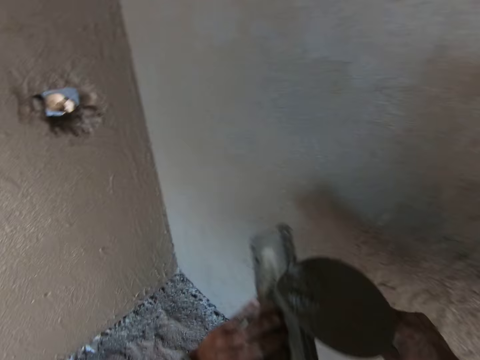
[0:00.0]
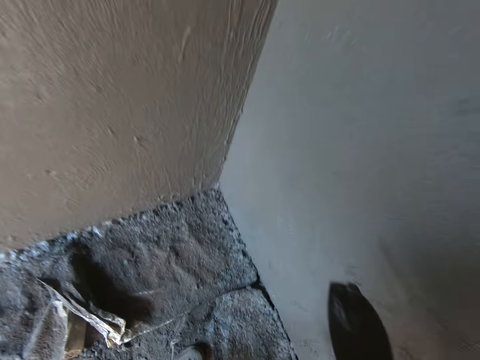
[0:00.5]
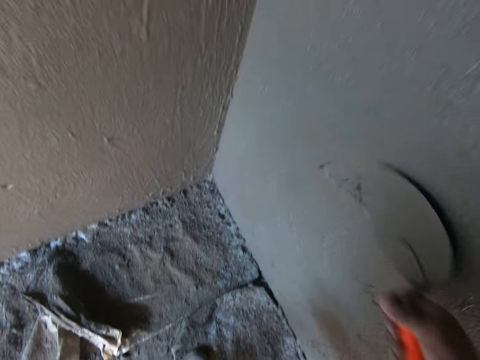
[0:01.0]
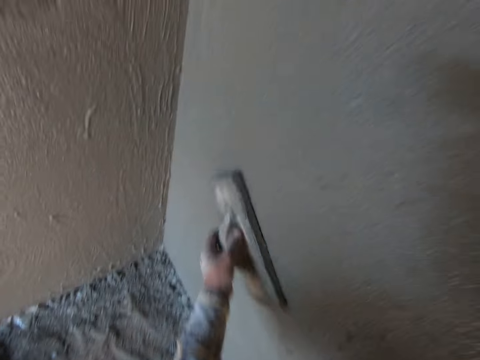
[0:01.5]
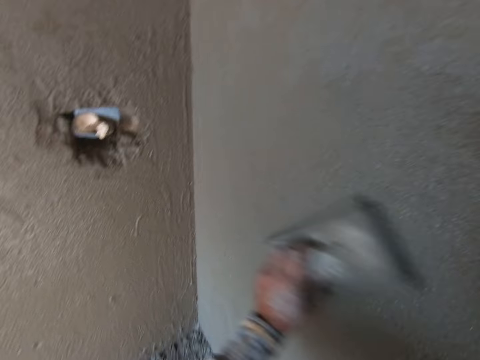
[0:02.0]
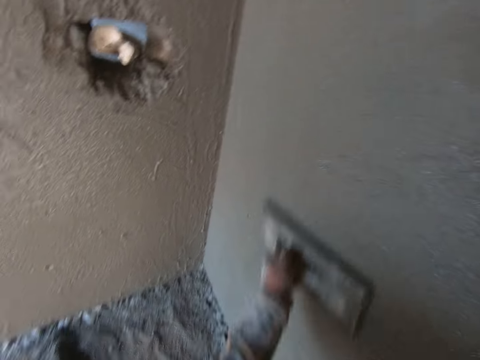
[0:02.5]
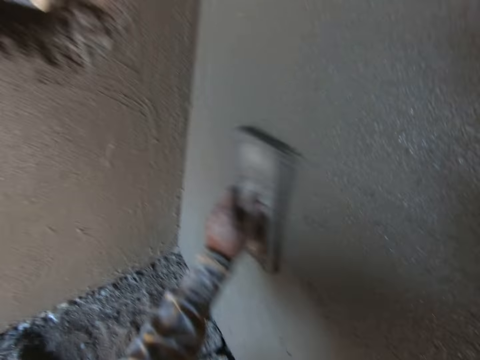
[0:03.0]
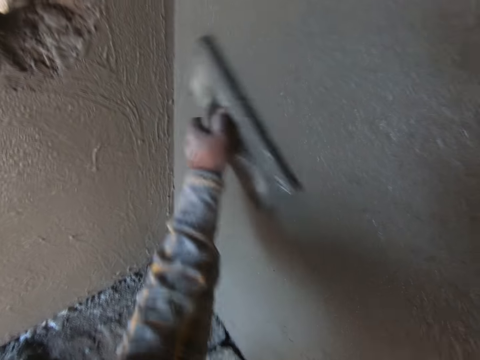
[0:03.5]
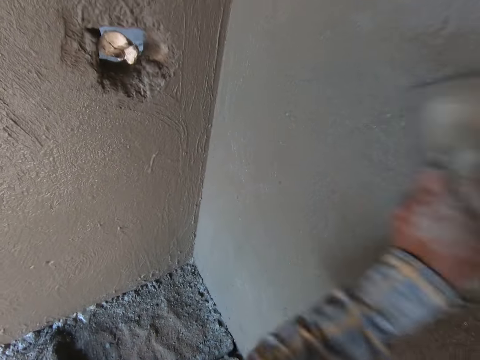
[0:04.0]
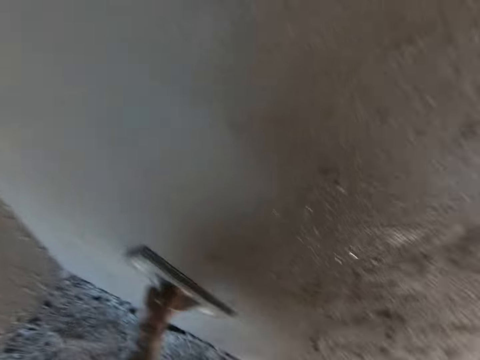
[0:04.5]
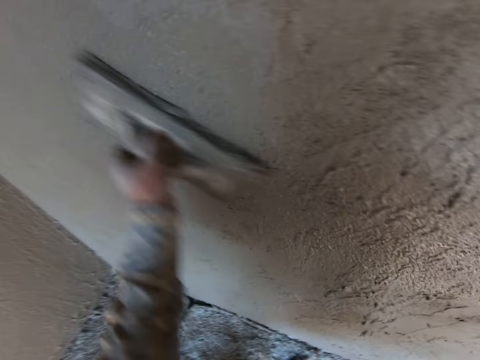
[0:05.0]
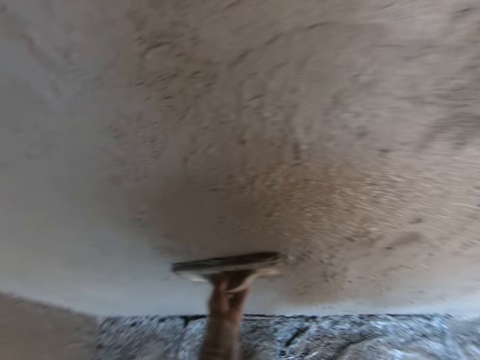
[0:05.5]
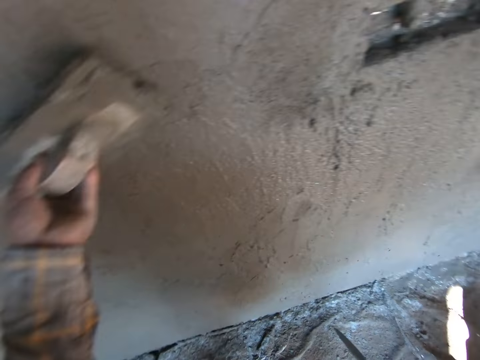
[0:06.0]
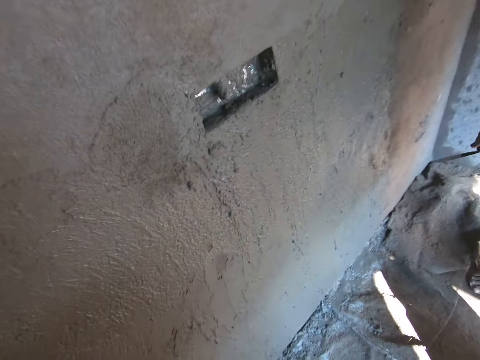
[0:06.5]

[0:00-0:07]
The camera wearer smoothens the wall with a wooden float. They plaster the wall.

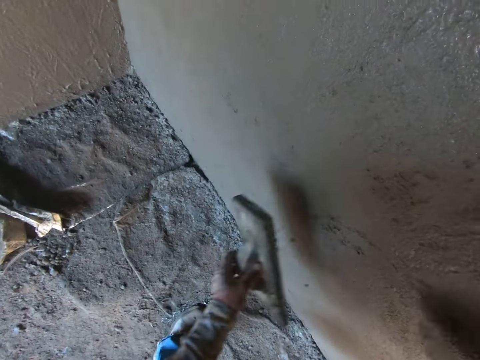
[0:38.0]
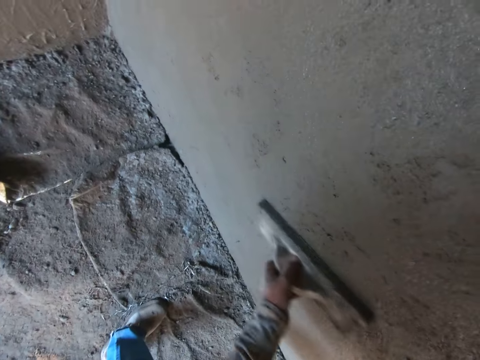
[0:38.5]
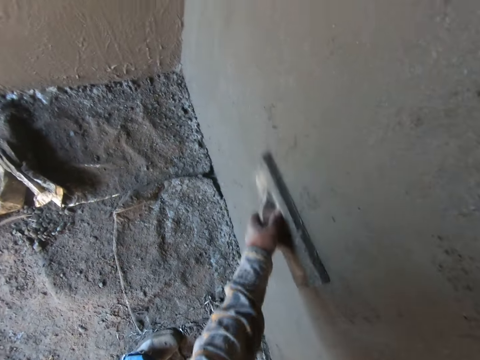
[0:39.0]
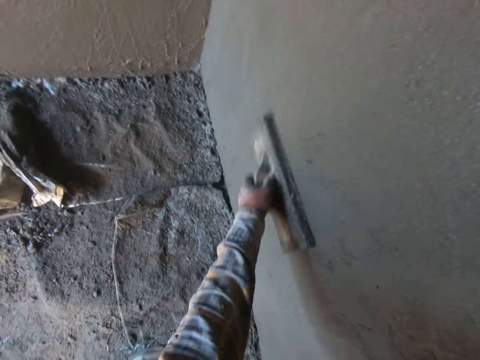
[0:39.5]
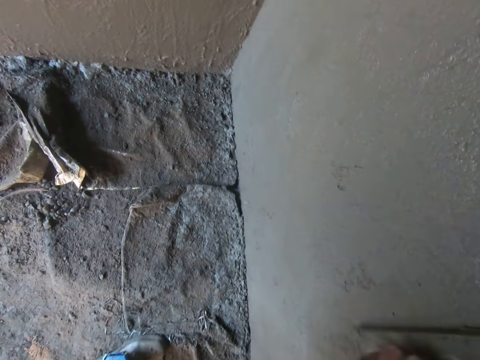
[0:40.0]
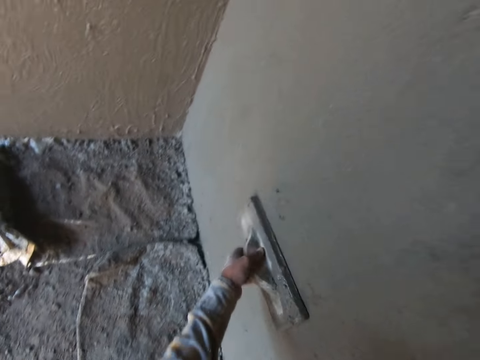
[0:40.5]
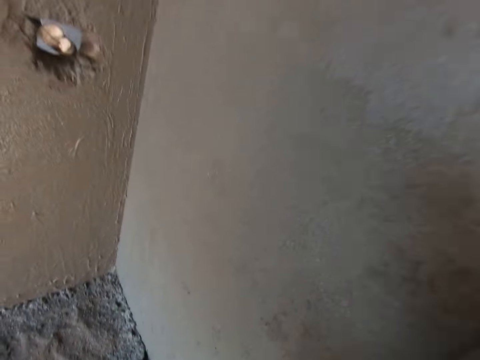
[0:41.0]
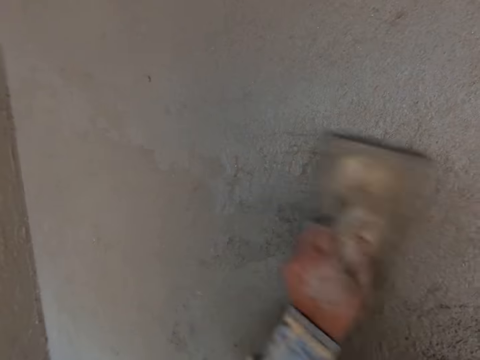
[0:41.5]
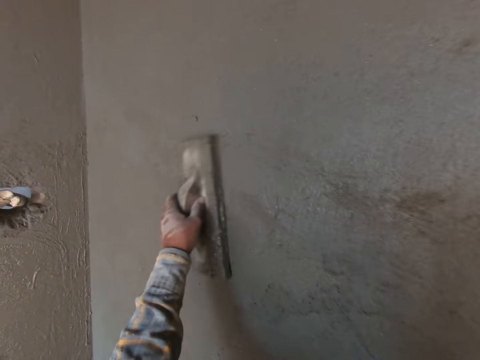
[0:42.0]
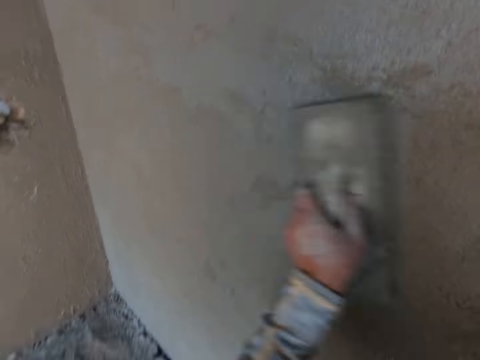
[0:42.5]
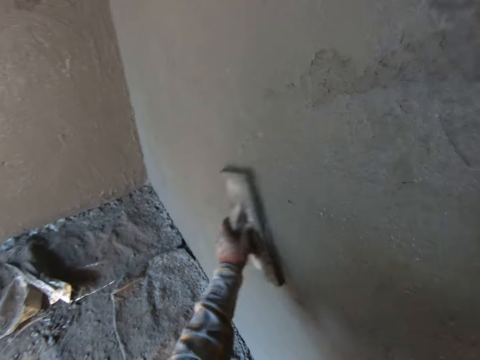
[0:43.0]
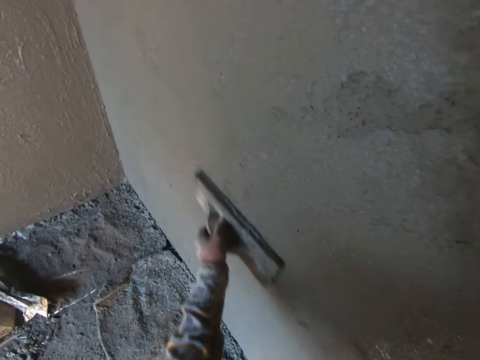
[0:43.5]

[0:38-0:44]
The camera wearer smoothens the wall with the wooden float.

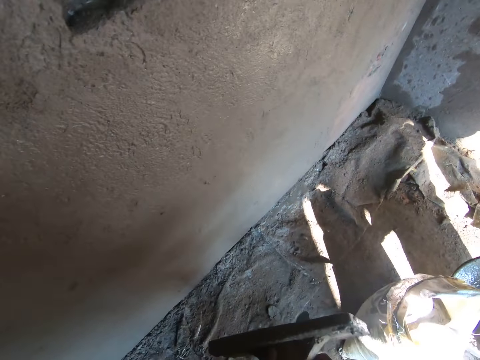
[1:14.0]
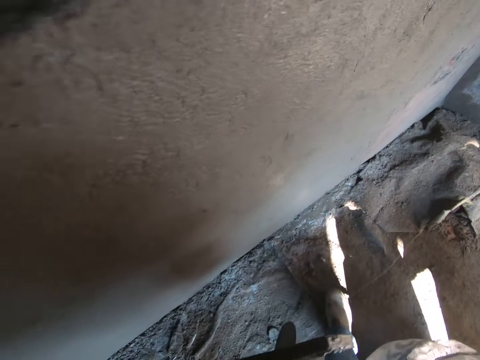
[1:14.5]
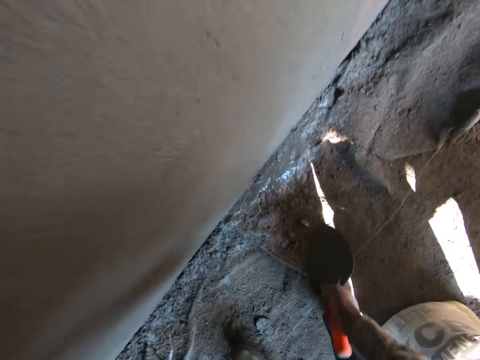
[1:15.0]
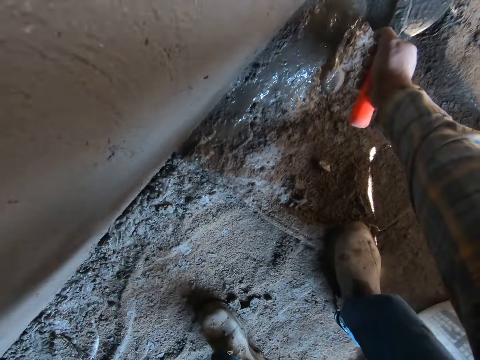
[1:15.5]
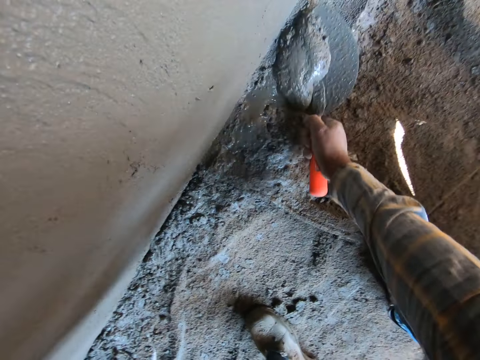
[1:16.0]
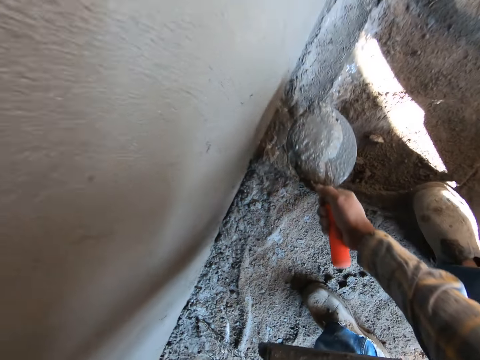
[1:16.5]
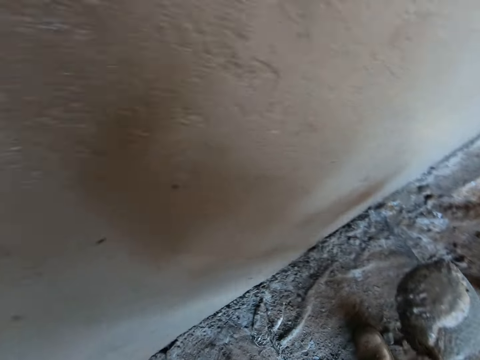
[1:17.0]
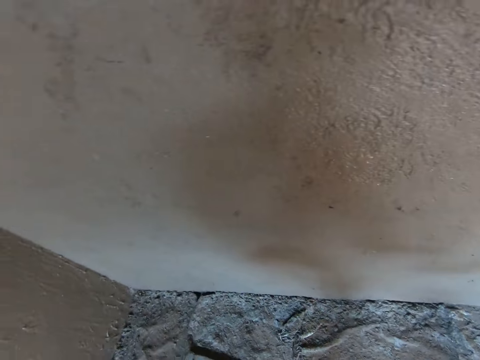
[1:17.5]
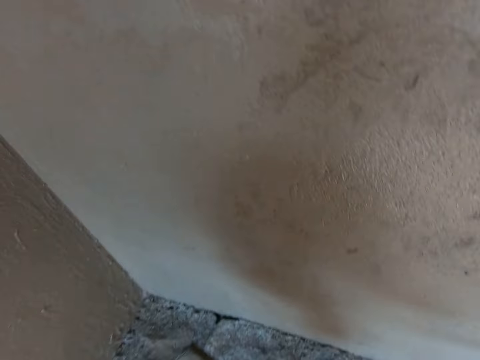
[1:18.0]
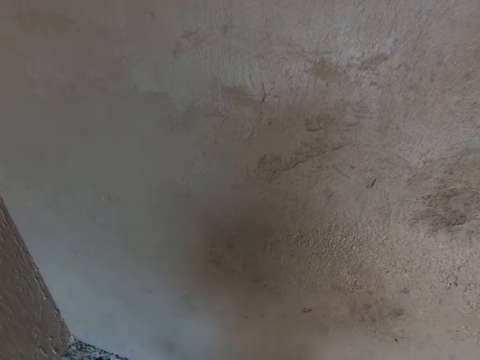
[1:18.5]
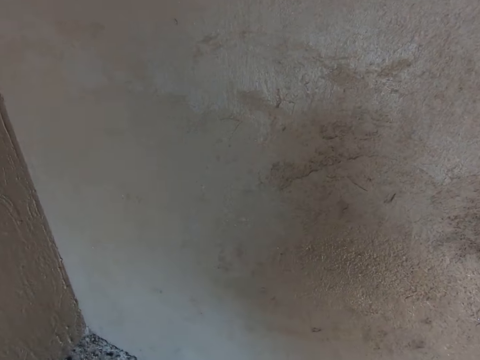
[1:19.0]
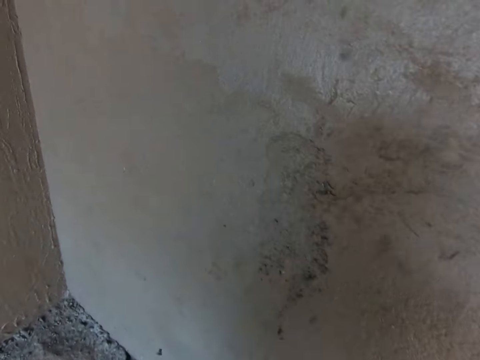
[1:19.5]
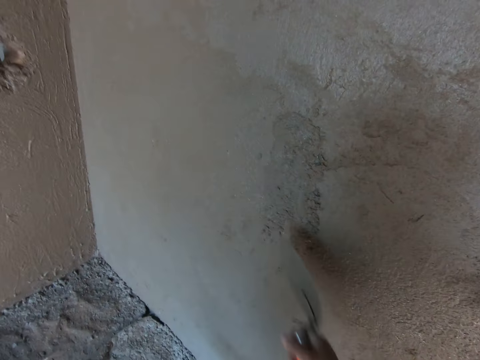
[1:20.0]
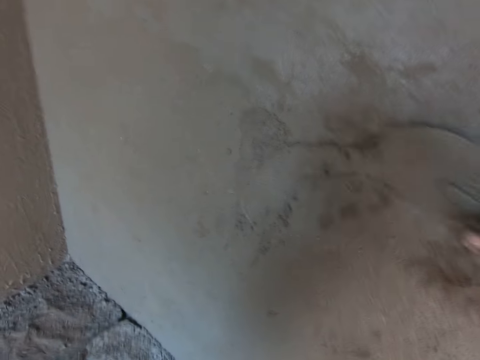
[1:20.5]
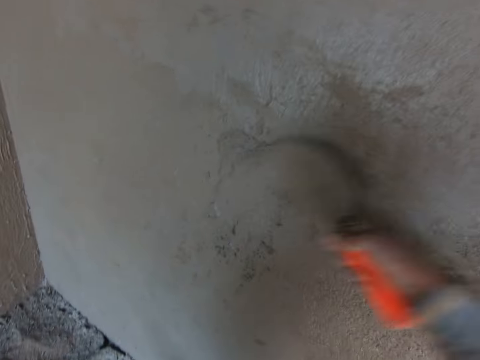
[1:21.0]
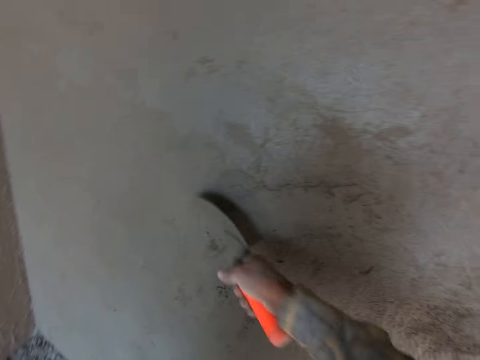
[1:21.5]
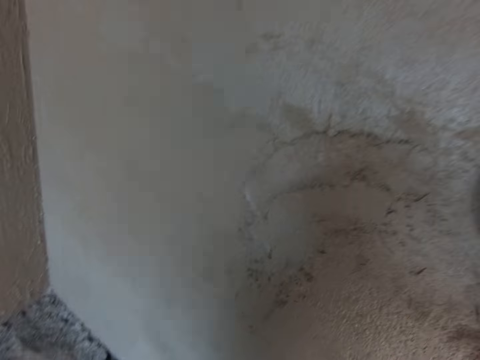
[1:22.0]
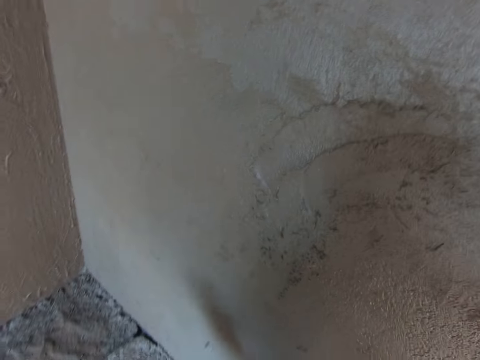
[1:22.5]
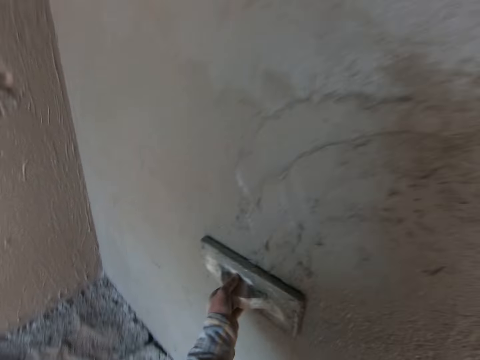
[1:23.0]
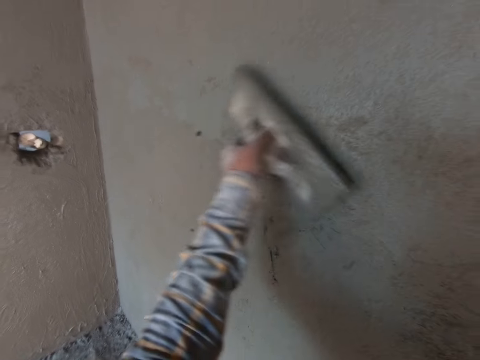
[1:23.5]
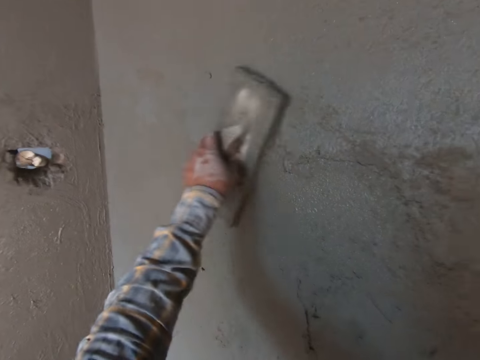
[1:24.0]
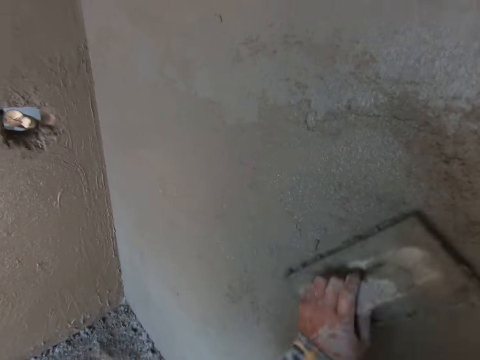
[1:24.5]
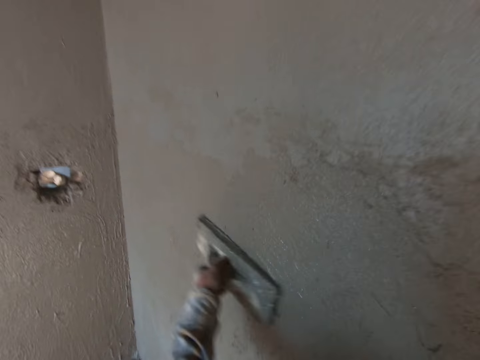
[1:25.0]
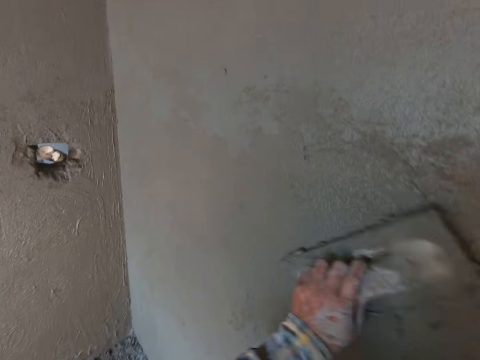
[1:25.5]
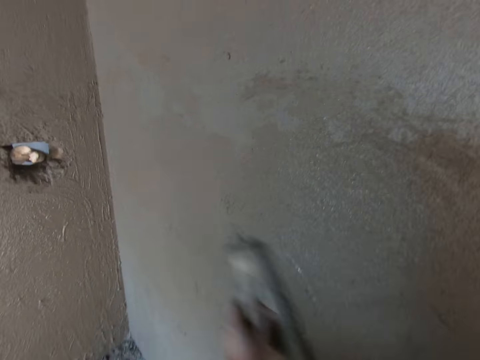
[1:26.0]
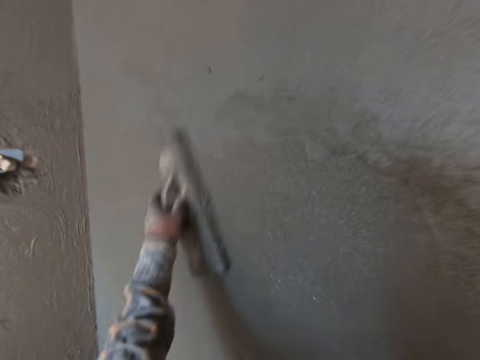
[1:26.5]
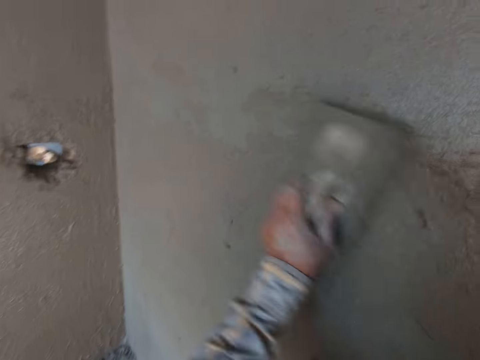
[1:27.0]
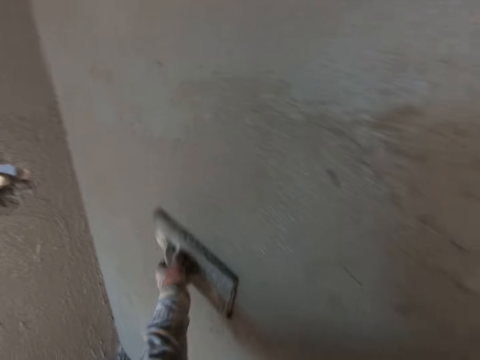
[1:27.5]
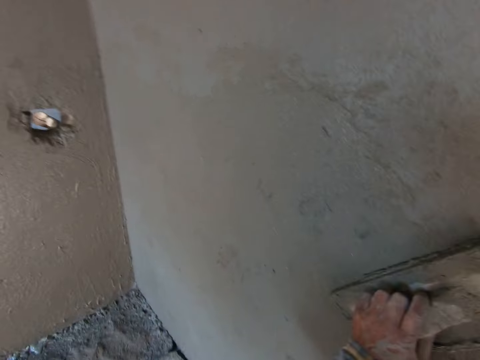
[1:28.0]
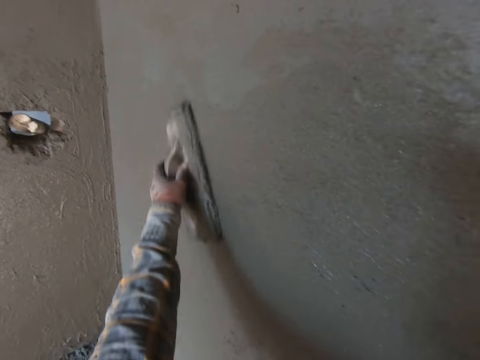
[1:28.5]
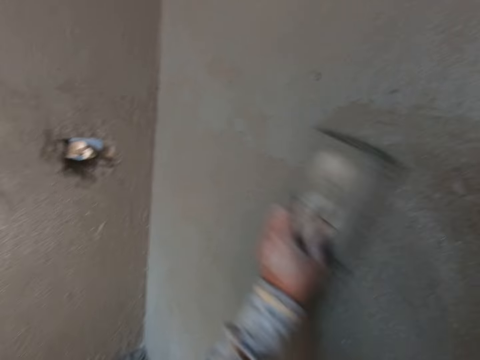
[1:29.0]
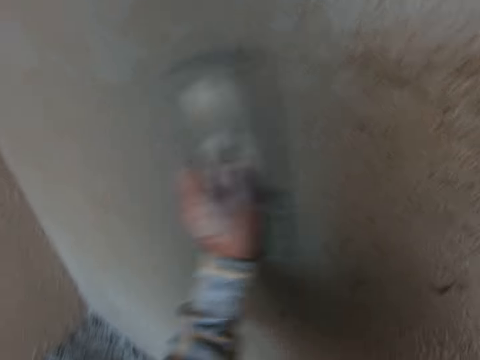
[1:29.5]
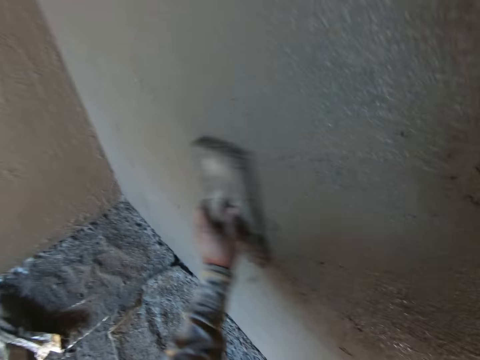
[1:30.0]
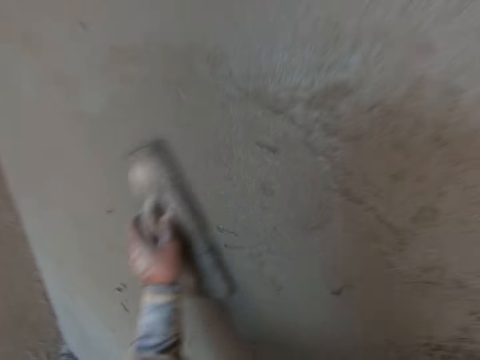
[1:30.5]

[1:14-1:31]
The camera wearer scoops mortar from the floor with a trowel. They paste the mortar on the wall with the trowel. They plaster the wall. They smoothen the wall with the wooden float.
